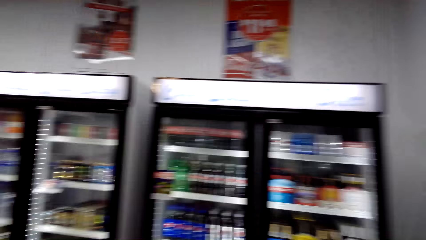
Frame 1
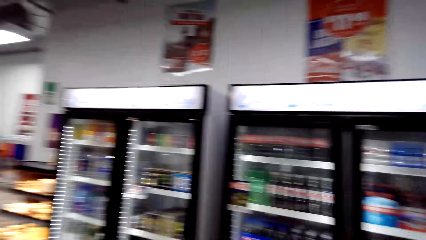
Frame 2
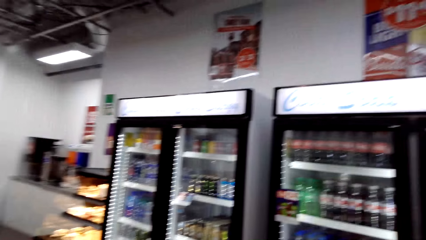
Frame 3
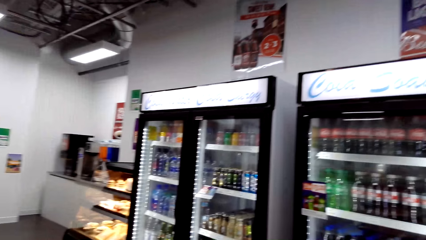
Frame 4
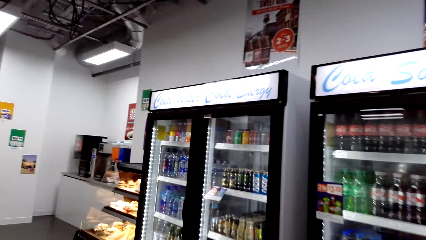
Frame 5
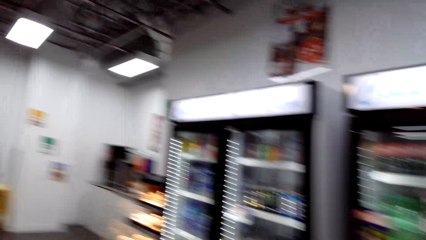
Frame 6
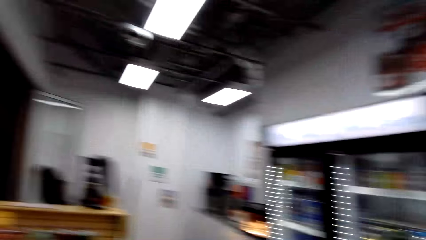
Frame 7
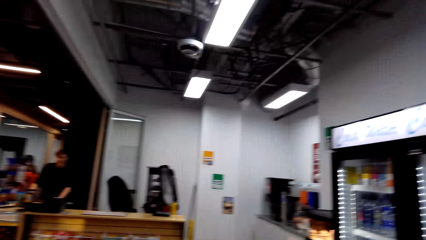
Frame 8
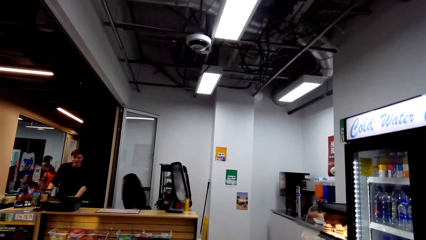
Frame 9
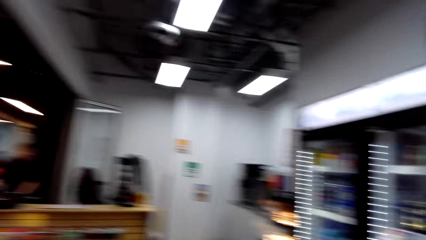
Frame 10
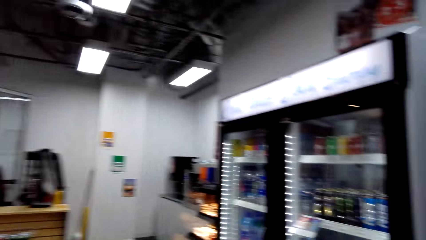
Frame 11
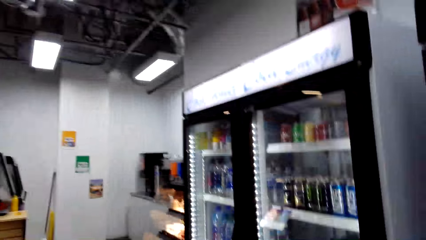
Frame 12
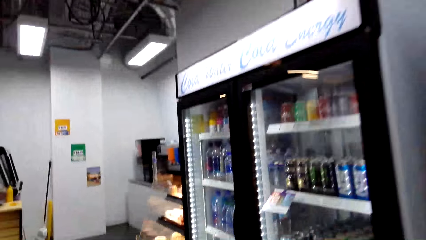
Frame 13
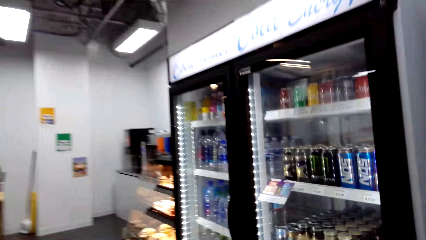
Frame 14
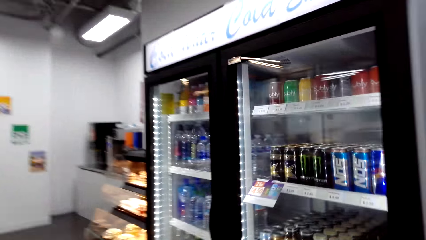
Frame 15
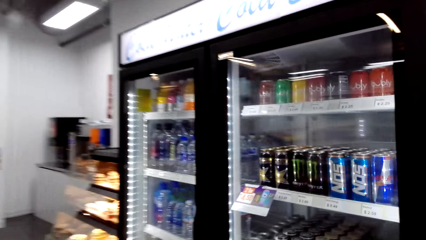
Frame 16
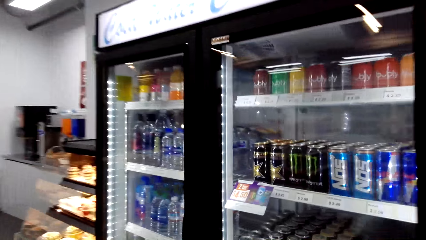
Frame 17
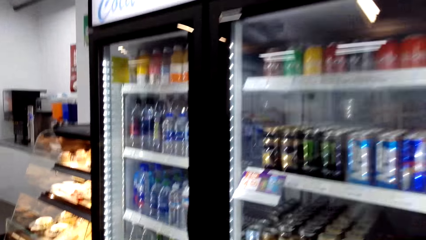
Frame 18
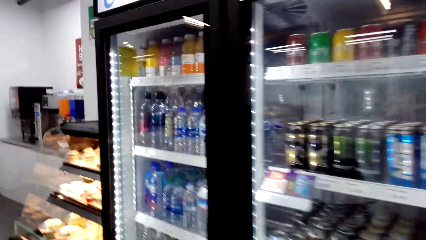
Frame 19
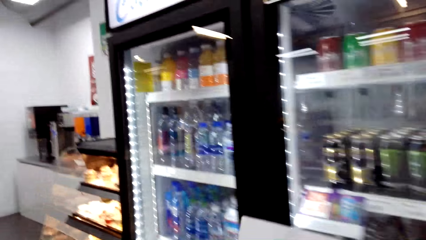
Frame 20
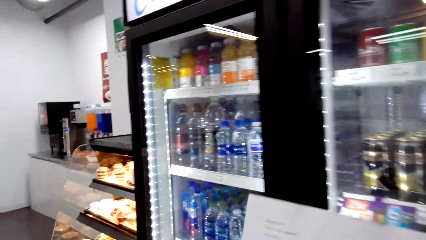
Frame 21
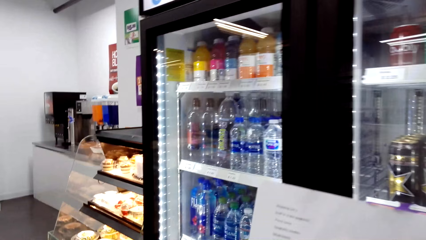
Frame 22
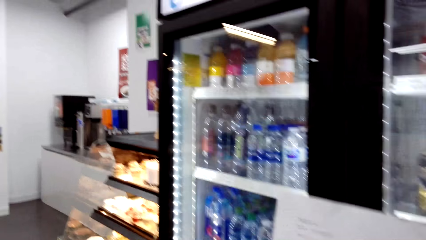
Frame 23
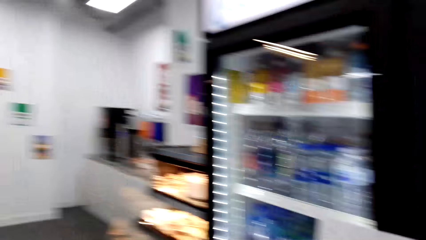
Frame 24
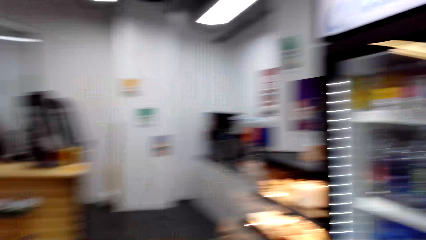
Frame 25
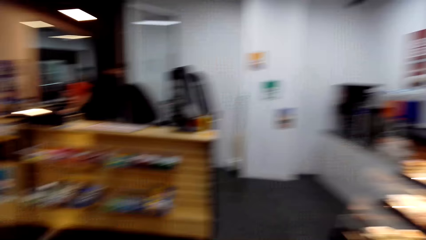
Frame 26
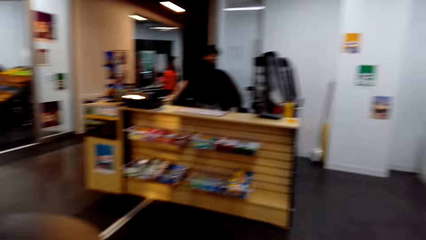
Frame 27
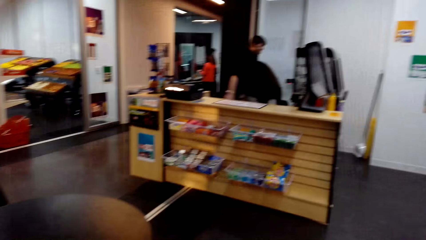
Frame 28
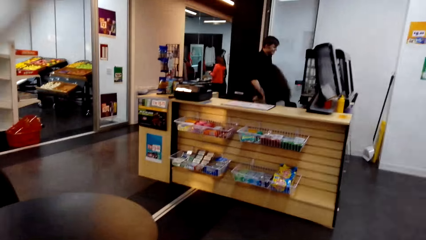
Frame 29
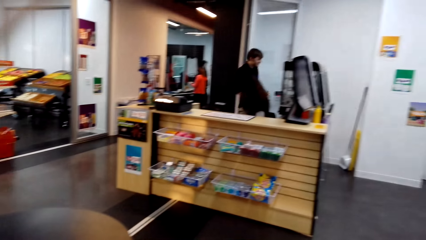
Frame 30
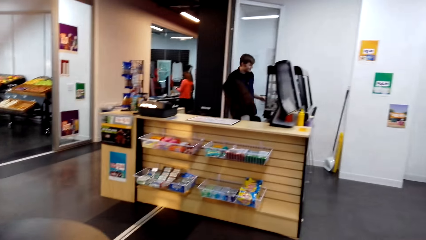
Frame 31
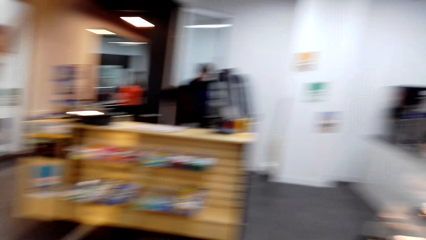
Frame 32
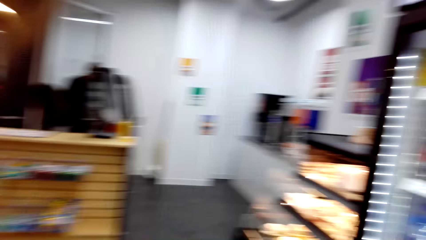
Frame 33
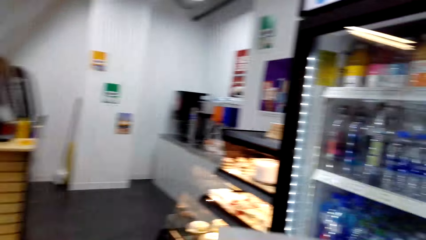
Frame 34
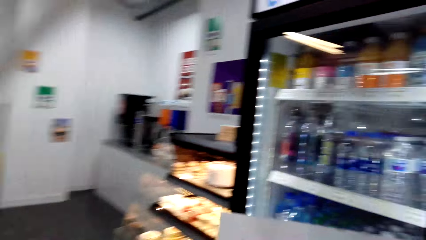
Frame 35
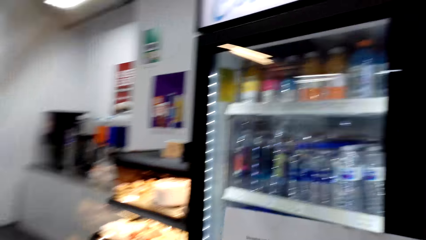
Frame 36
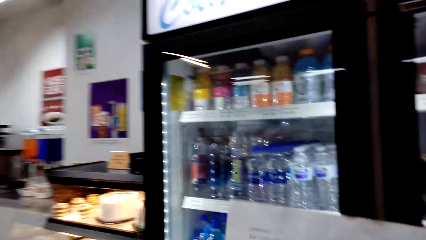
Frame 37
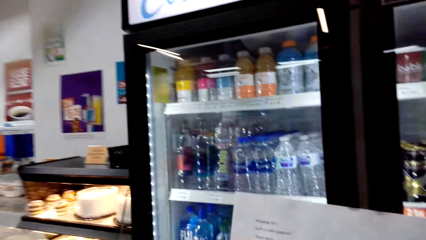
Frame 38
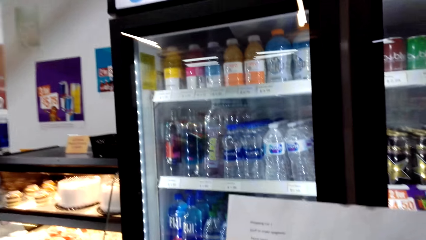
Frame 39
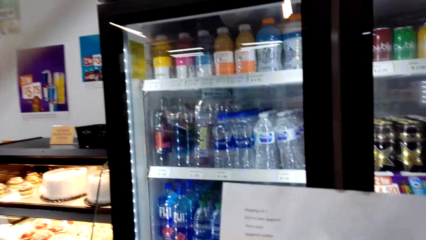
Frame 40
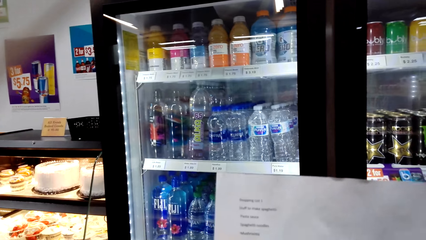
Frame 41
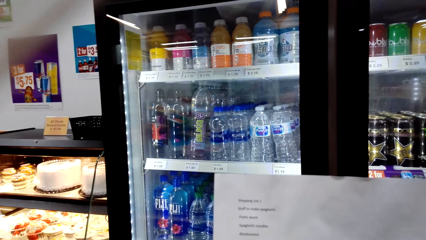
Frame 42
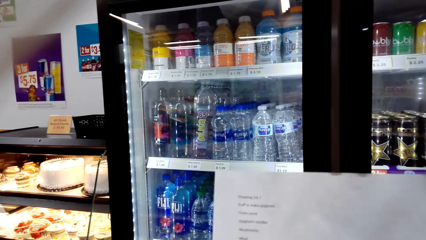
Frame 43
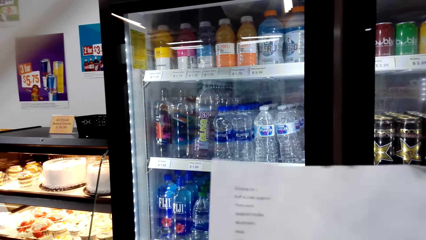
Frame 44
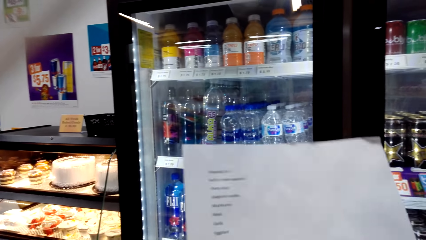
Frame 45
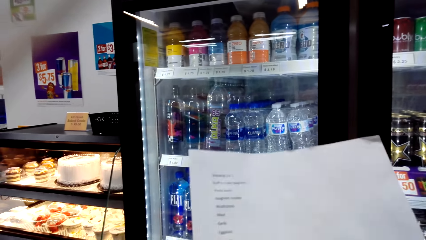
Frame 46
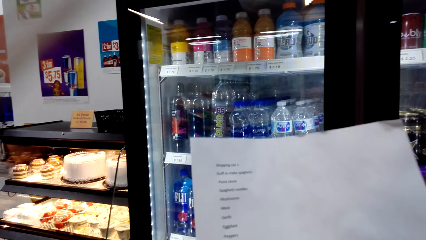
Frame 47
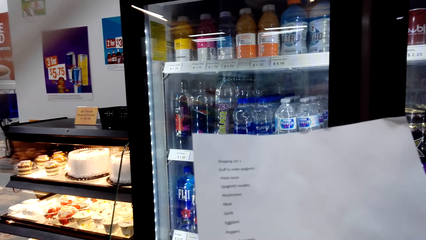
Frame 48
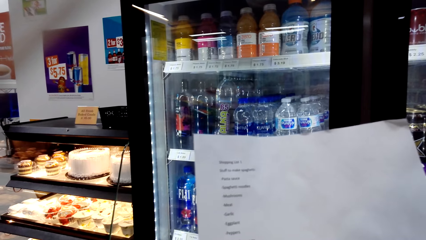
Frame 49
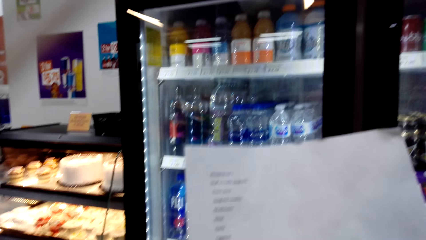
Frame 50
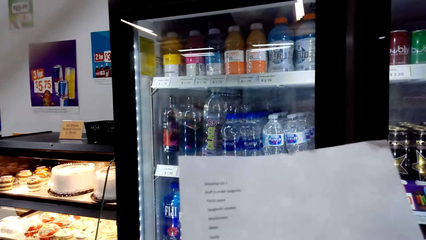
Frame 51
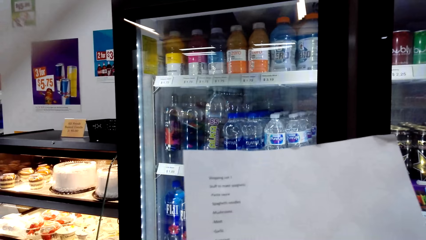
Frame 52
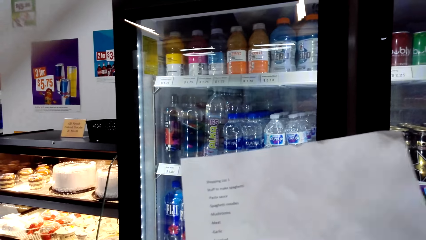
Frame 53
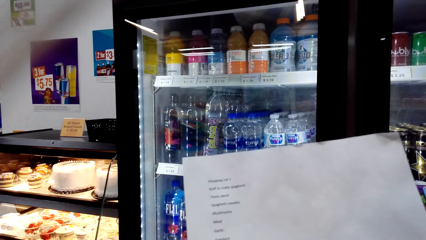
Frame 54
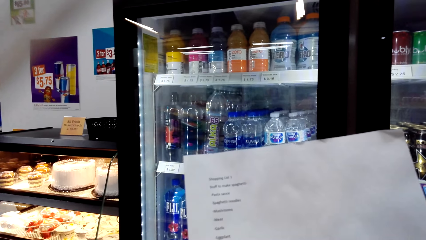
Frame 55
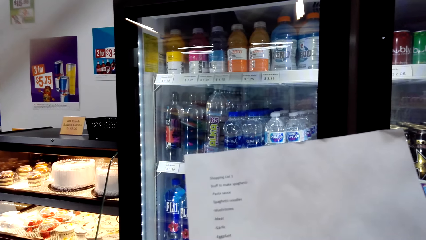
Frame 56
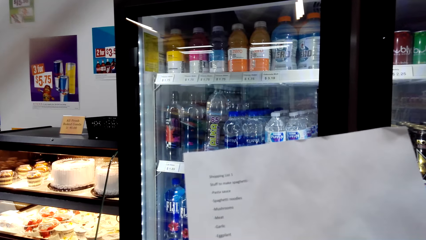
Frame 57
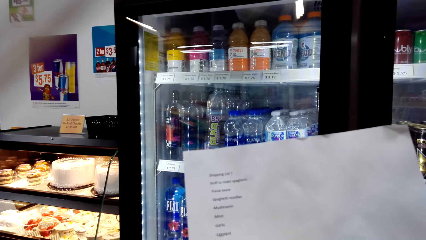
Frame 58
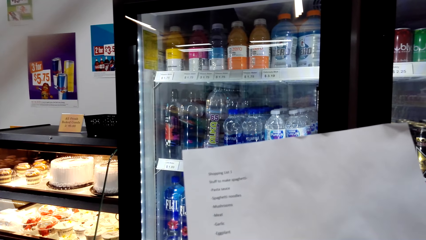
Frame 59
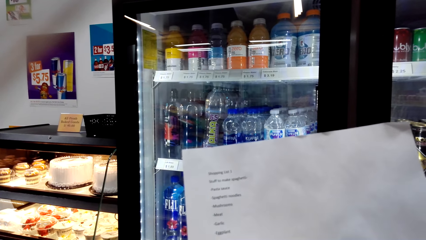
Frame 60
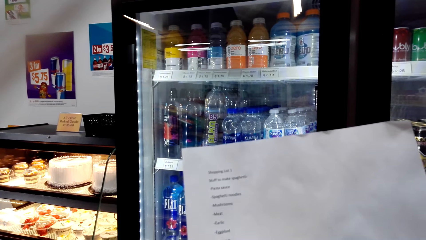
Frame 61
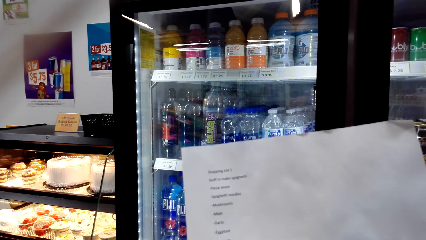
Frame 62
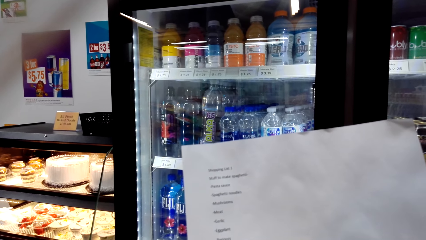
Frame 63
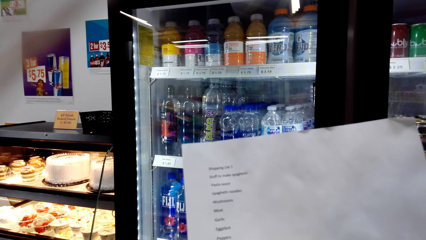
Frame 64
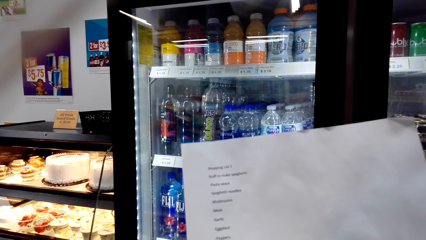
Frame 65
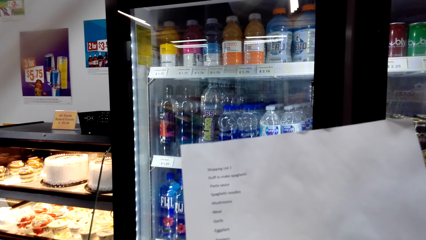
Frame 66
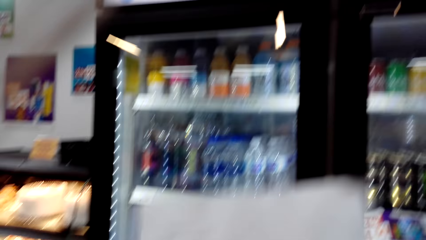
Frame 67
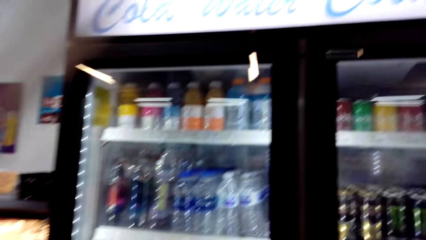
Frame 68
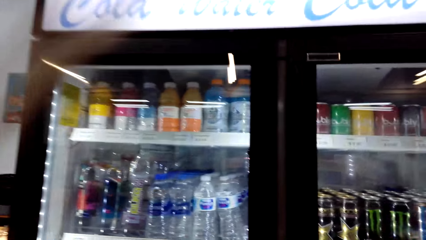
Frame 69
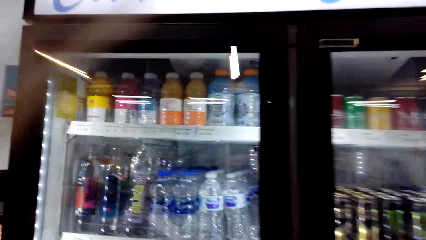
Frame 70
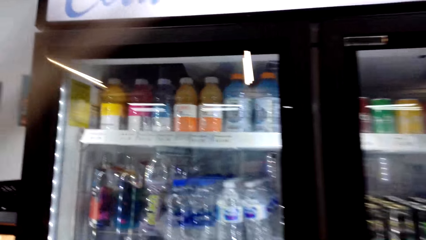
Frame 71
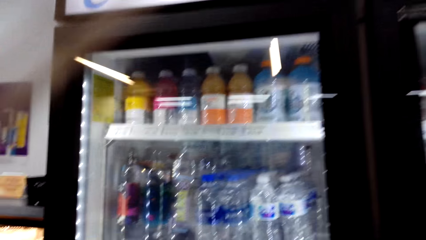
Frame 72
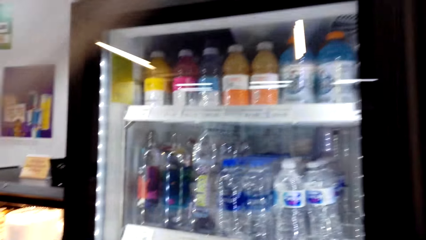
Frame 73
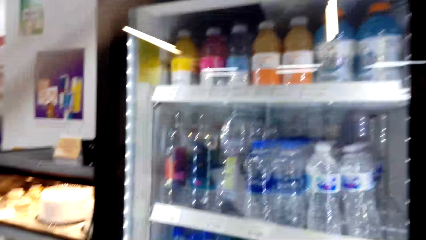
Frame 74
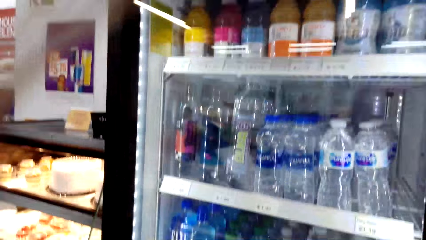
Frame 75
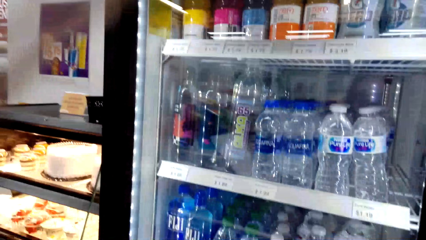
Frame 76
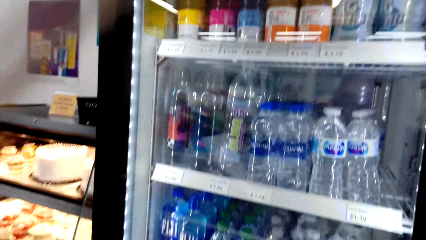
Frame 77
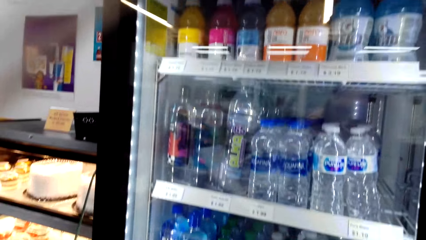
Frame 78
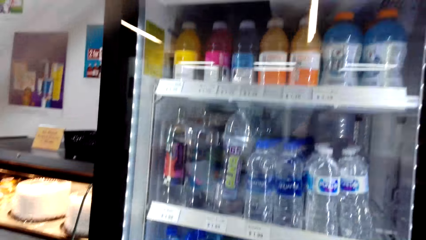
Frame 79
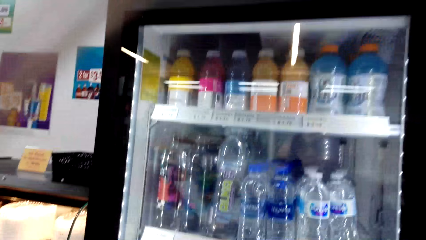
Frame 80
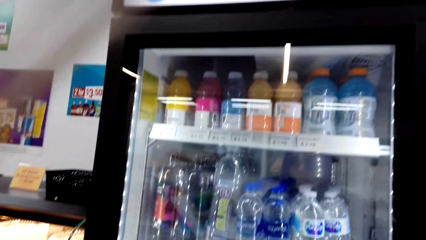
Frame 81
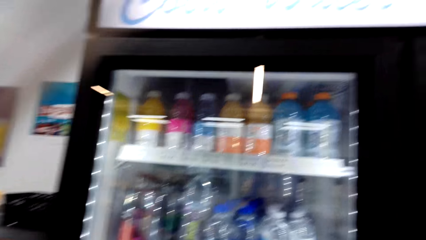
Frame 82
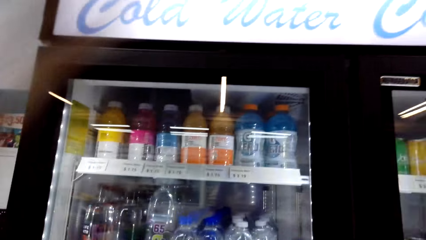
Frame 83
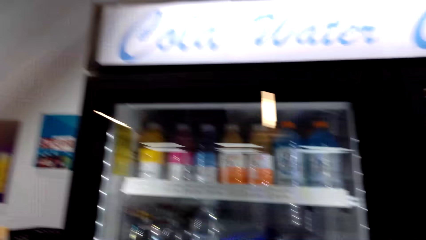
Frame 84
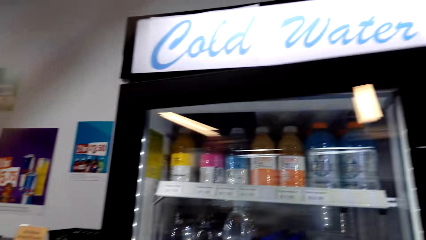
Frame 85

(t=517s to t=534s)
The camera wearer places the shopping basket on the table. They look at the shopping list. They look around the supermarket. They turn around. They read the shopping list. They stare at the fridge.
